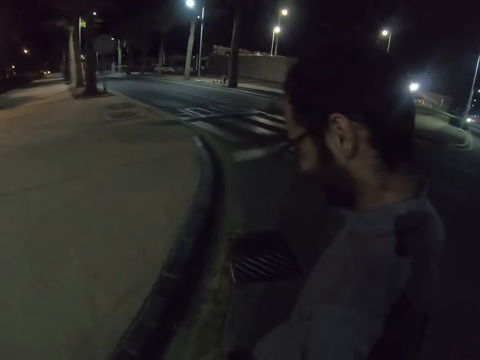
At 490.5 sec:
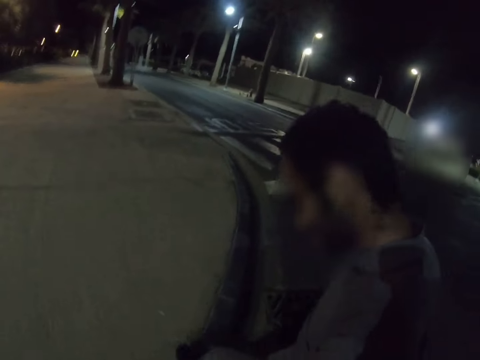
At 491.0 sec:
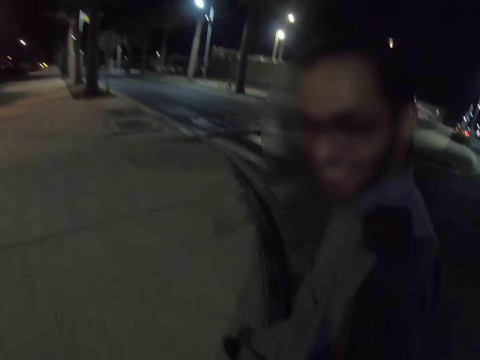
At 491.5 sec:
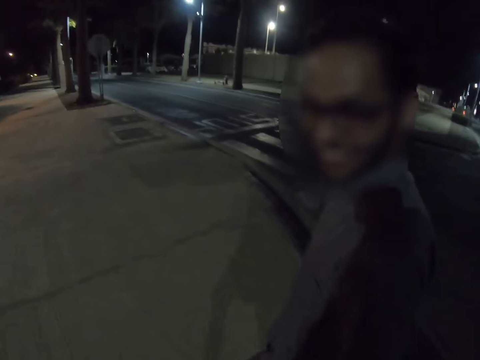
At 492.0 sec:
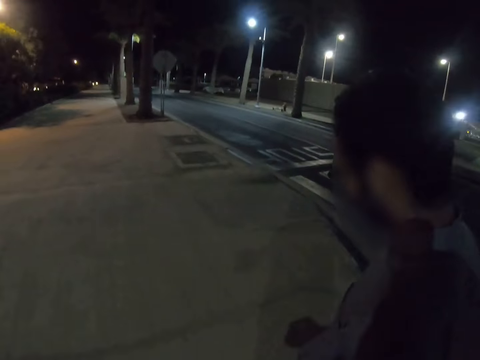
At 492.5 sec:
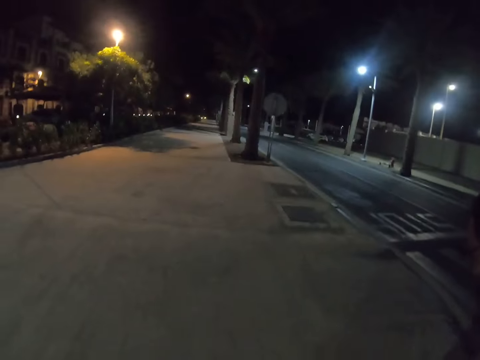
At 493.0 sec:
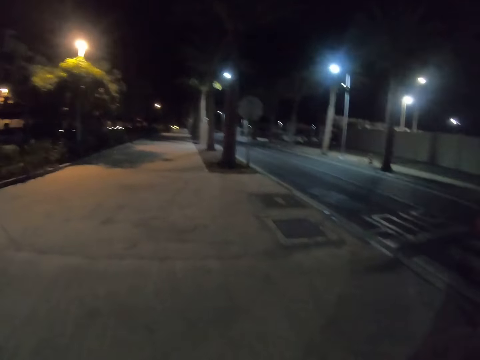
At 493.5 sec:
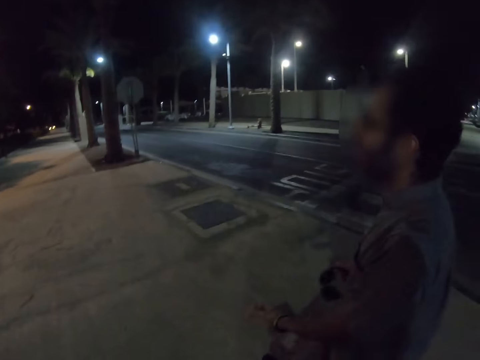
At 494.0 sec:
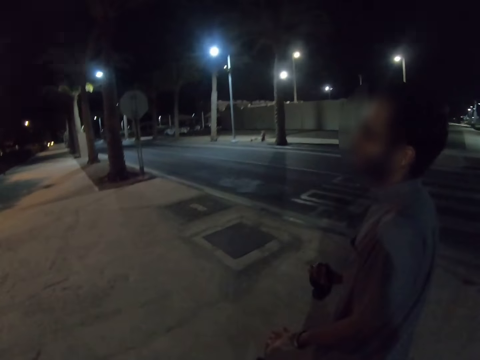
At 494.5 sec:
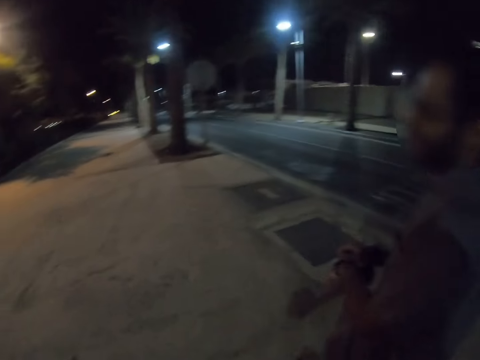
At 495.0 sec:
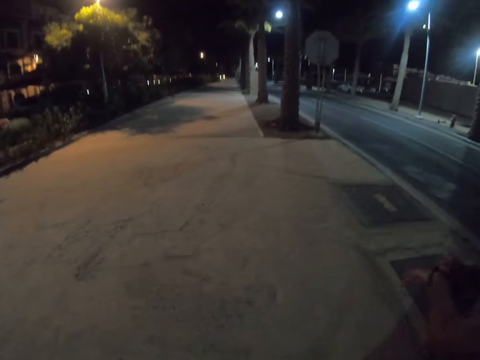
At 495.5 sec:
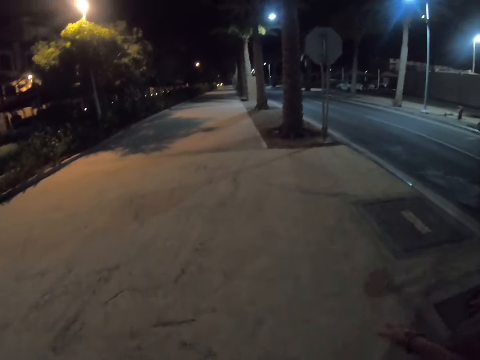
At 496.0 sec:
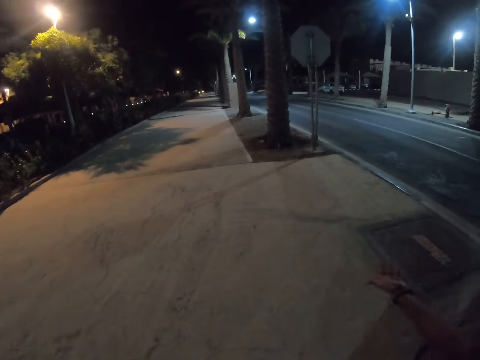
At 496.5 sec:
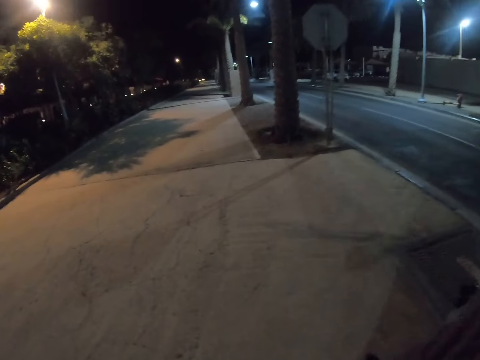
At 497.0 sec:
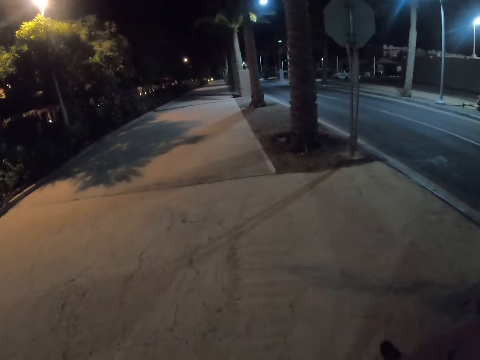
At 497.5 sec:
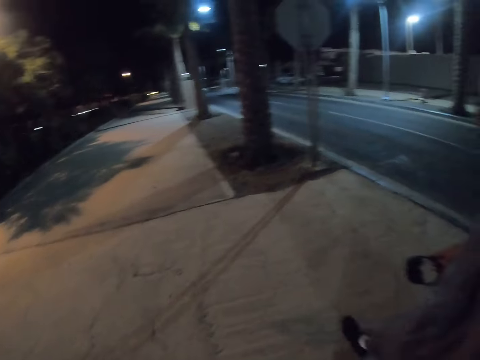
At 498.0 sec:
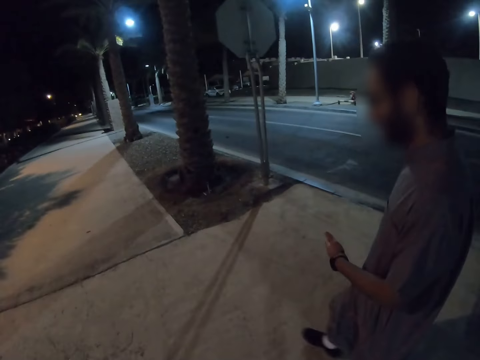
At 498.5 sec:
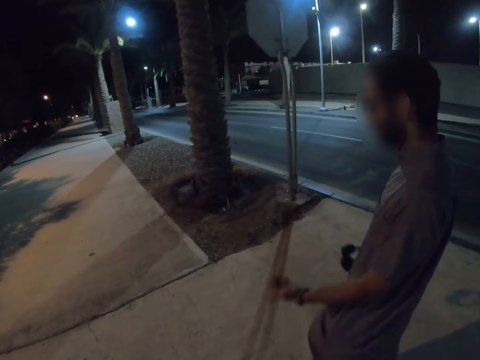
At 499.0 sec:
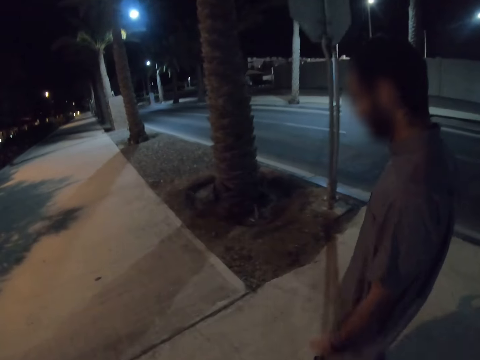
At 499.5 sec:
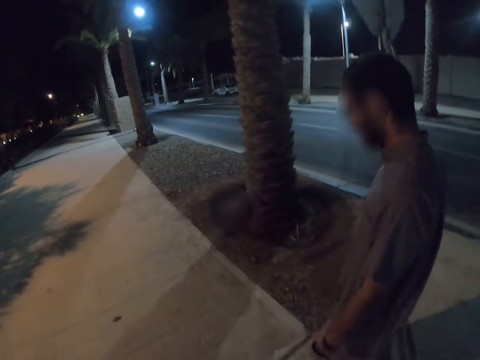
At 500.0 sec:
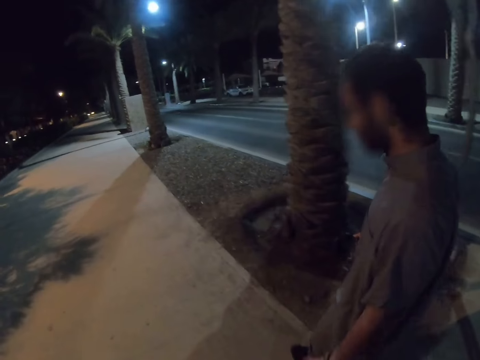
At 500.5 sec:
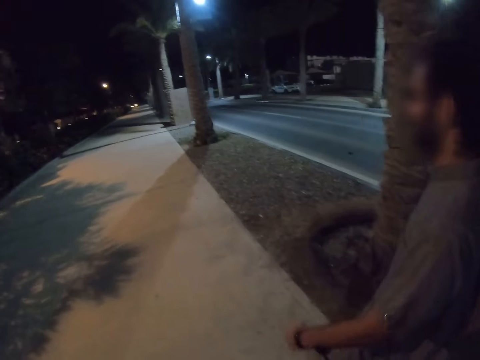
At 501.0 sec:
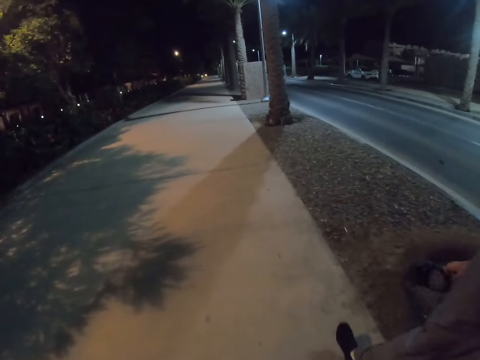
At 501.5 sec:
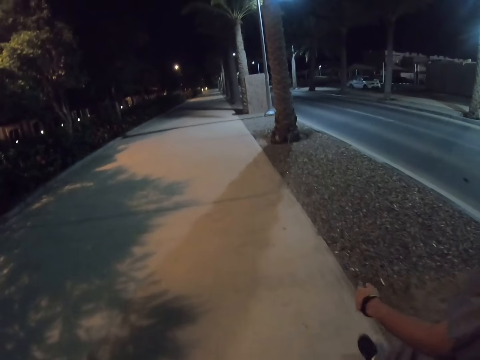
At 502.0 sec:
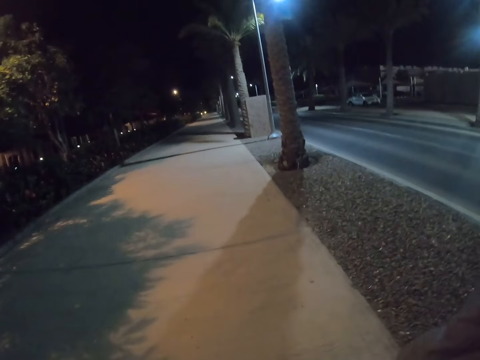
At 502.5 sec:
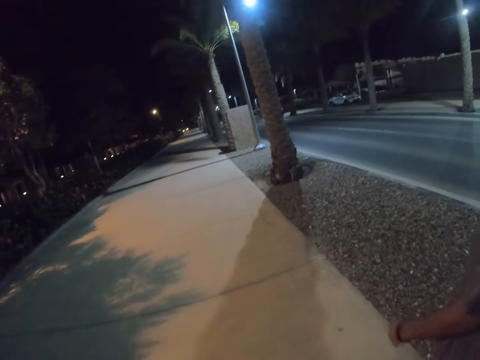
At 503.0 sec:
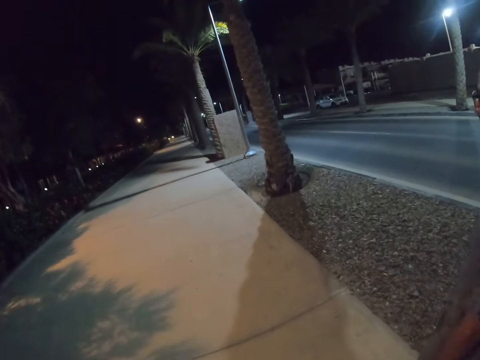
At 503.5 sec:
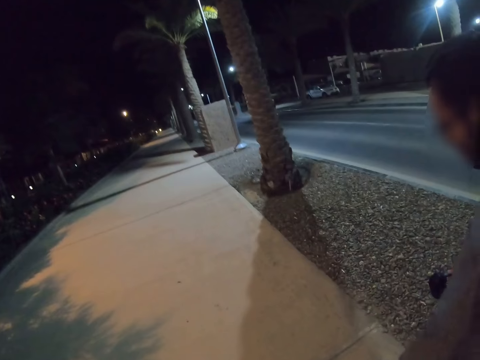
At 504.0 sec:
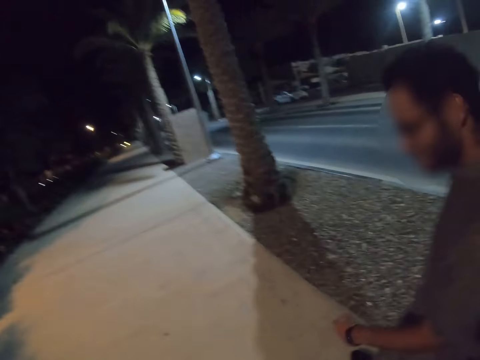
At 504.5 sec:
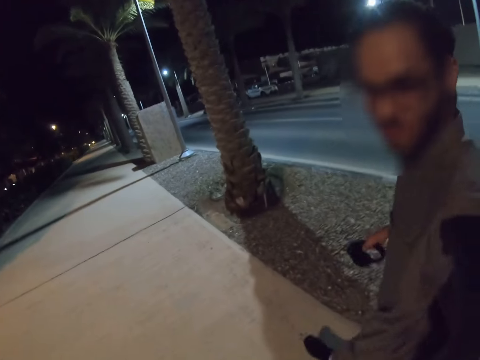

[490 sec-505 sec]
A man walks on the pavement. The camera wearer walks on the pavement. The man moves his hands.

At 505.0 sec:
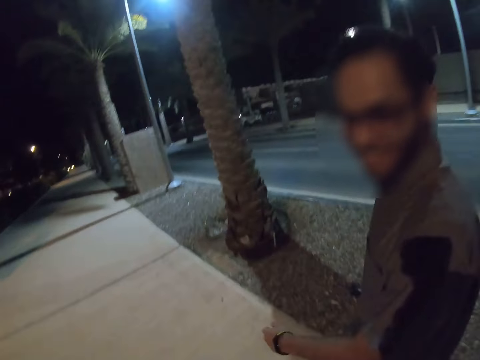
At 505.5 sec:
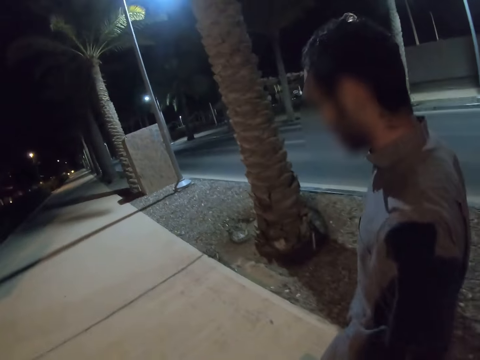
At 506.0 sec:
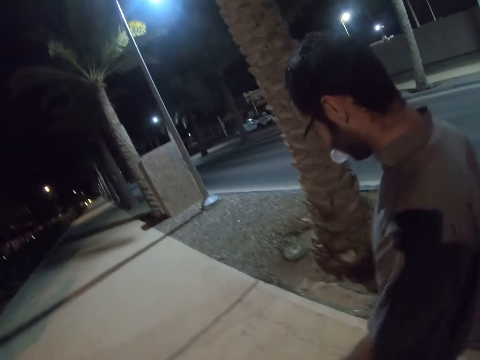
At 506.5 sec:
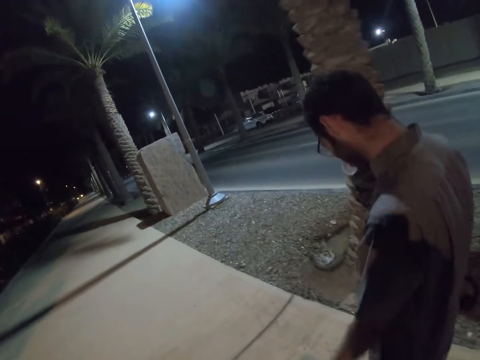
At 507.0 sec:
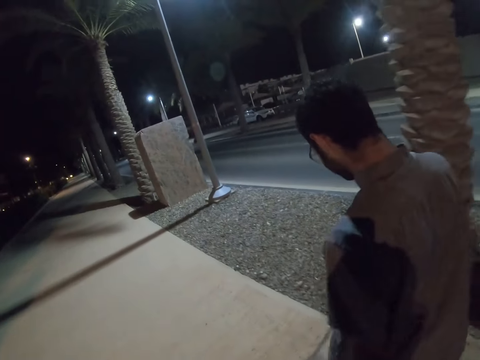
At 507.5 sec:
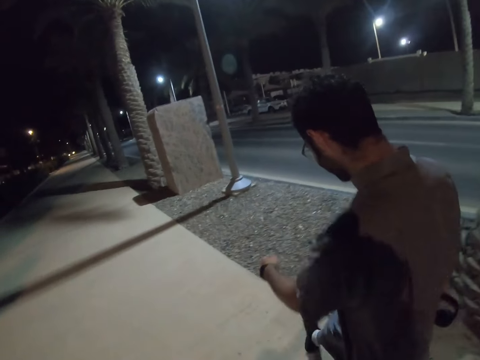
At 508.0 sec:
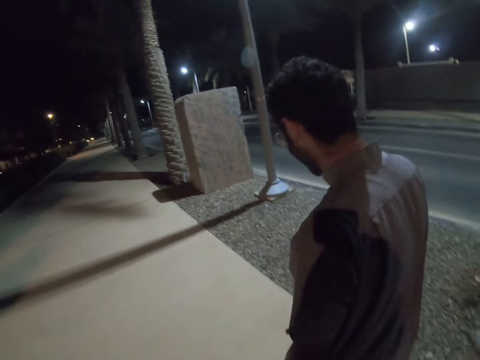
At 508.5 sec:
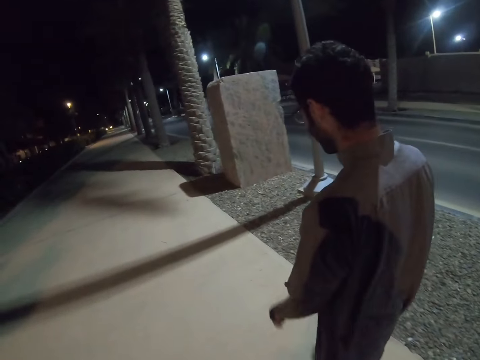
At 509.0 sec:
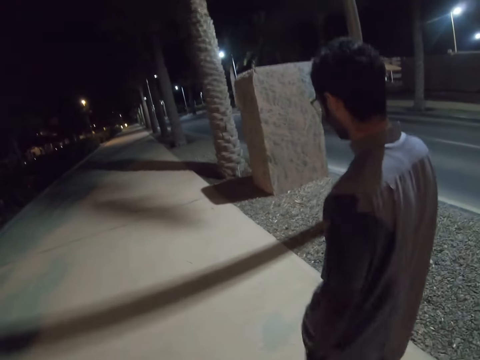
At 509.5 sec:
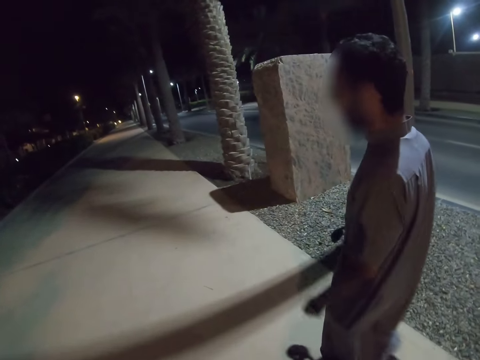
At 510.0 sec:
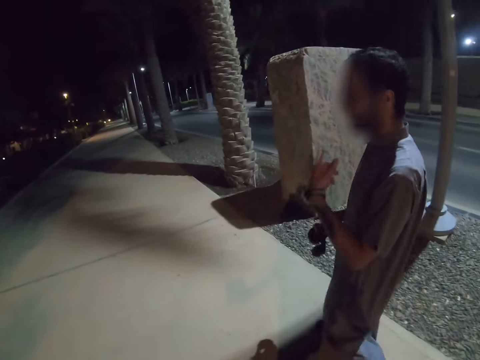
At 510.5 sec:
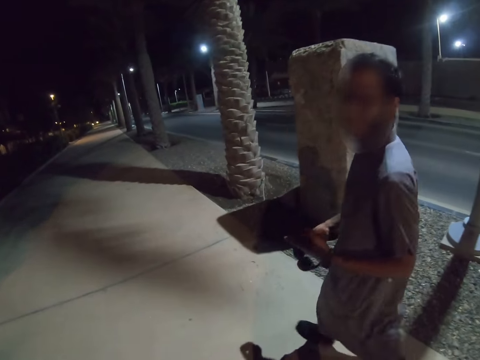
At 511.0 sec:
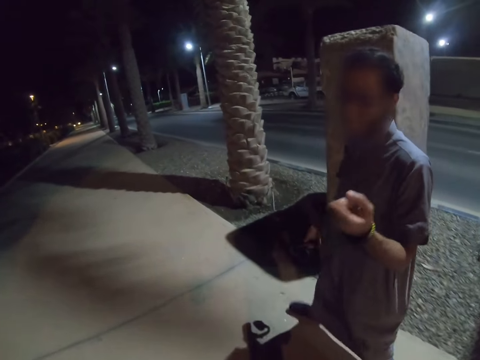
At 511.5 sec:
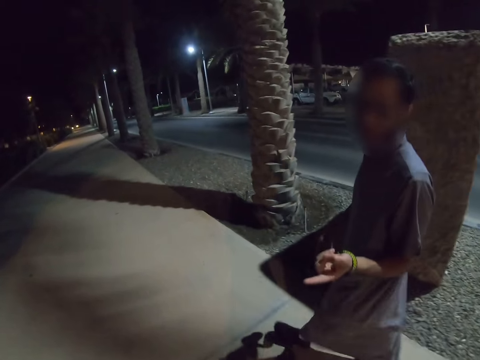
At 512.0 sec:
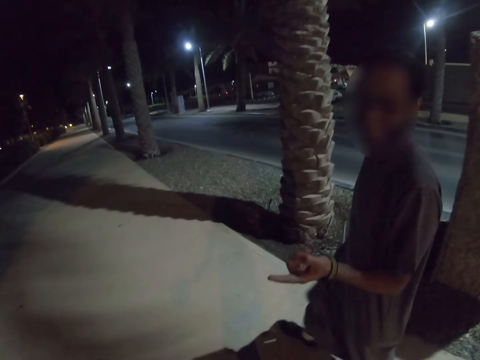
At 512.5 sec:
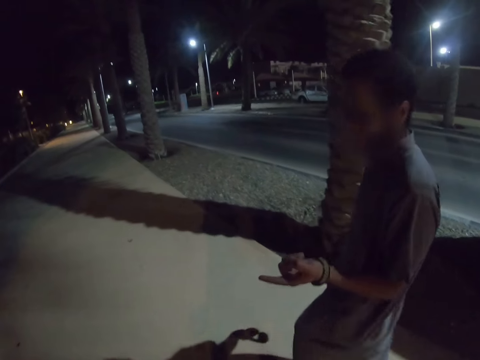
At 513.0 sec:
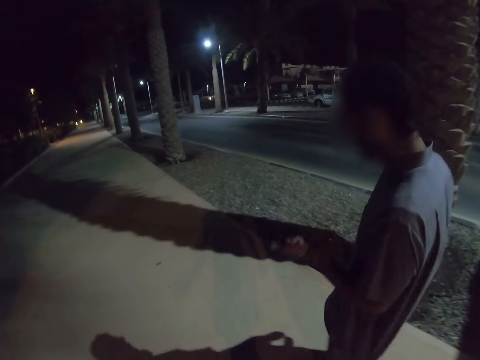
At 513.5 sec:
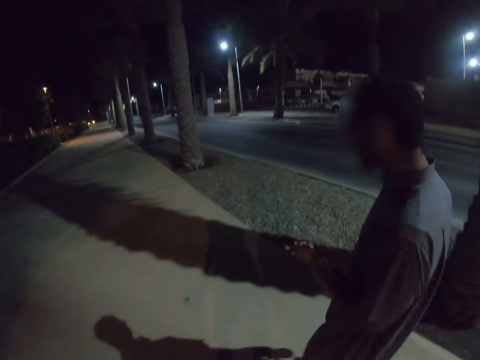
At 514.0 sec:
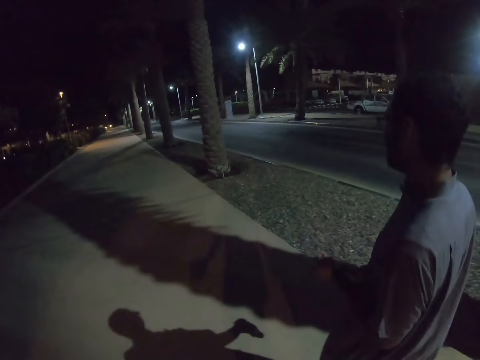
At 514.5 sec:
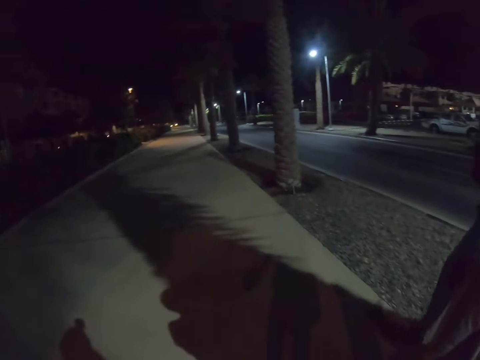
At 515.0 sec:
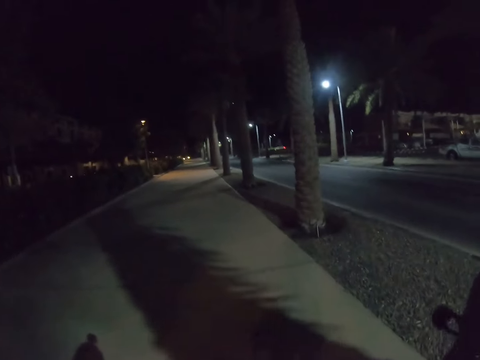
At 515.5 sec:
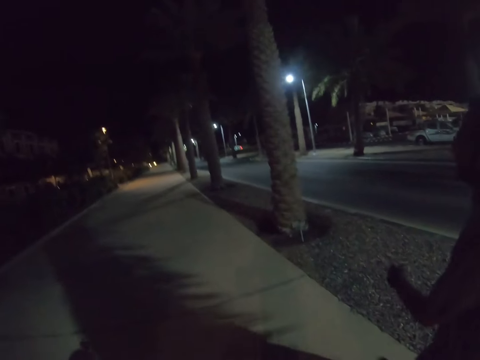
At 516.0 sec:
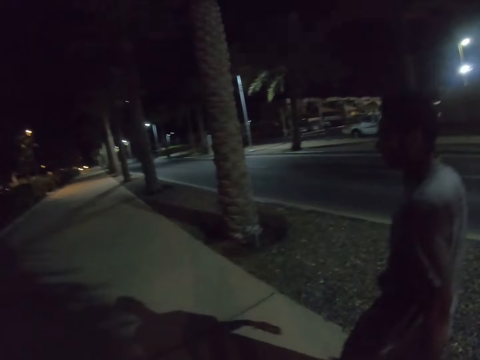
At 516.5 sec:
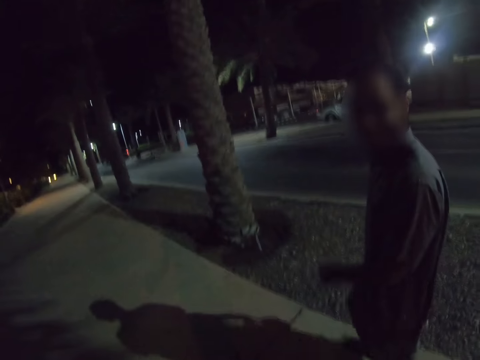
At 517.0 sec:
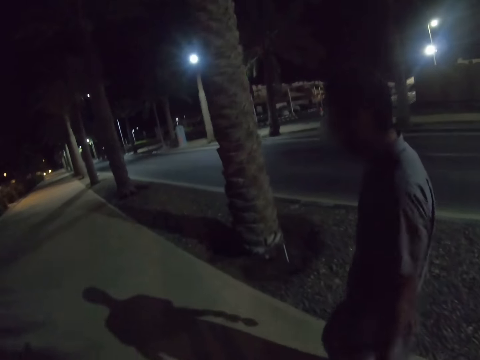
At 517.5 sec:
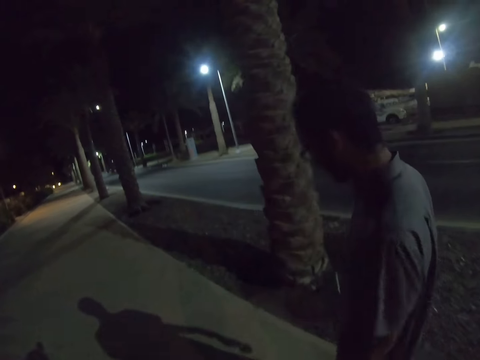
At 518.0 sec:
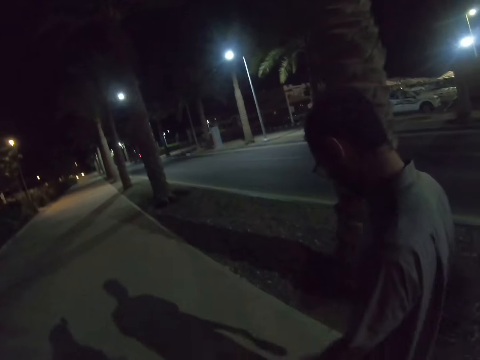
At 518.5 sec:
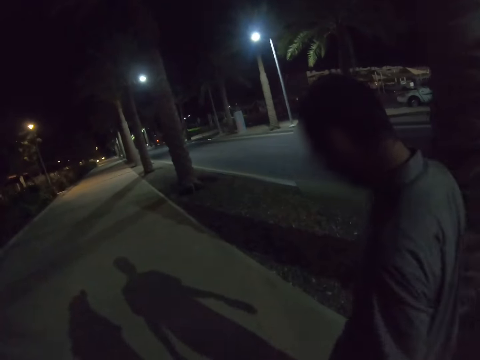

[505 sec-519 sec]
A man moves hands.
